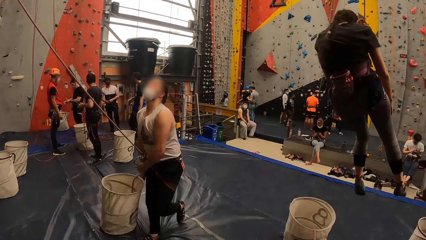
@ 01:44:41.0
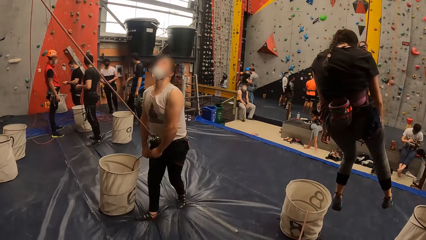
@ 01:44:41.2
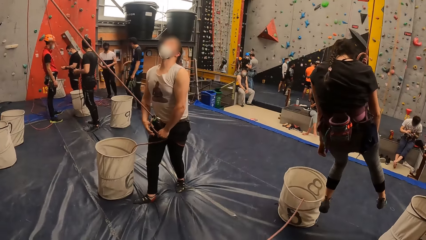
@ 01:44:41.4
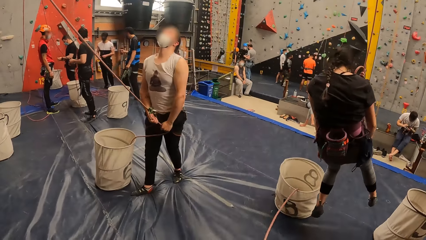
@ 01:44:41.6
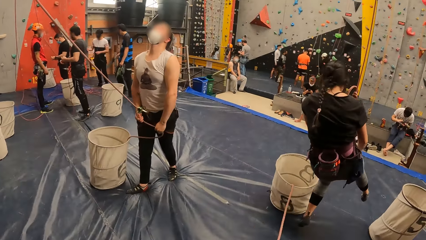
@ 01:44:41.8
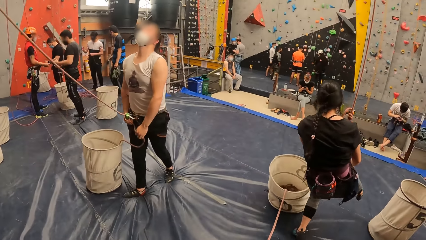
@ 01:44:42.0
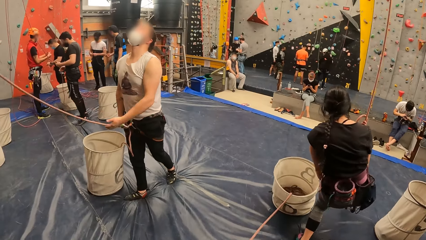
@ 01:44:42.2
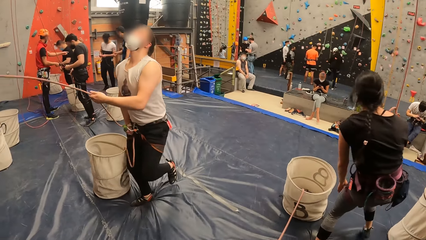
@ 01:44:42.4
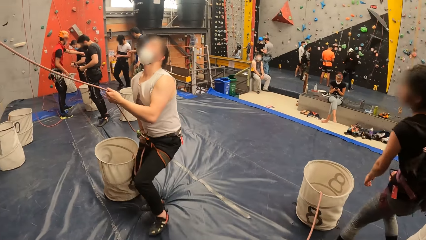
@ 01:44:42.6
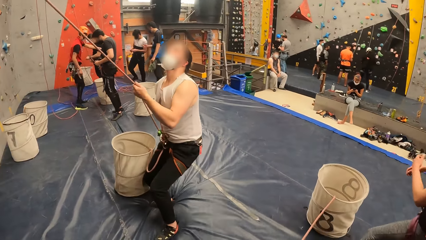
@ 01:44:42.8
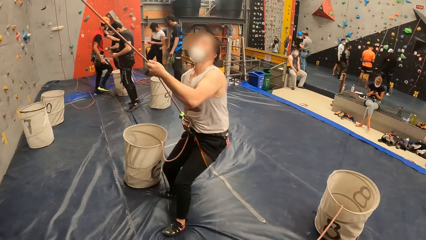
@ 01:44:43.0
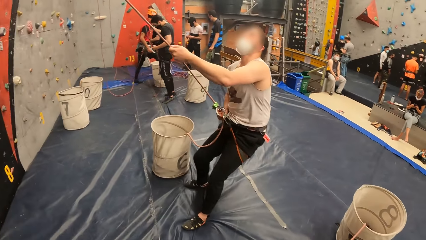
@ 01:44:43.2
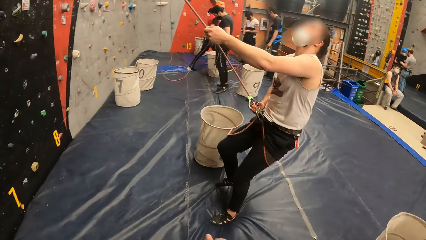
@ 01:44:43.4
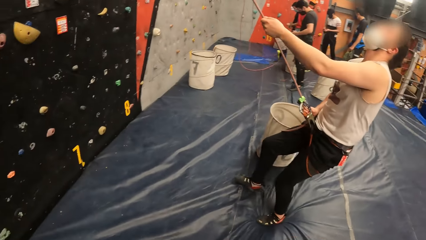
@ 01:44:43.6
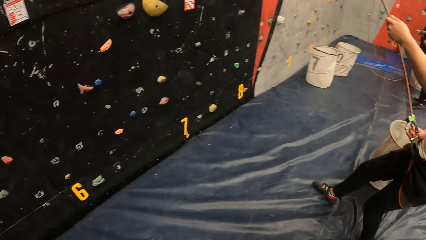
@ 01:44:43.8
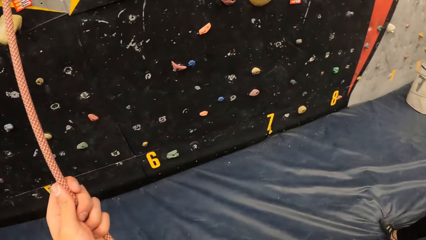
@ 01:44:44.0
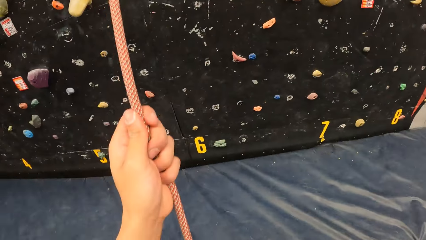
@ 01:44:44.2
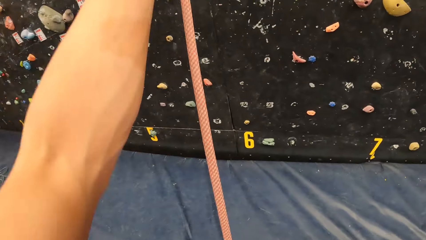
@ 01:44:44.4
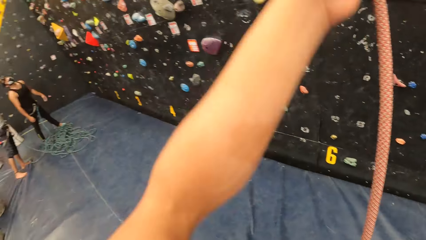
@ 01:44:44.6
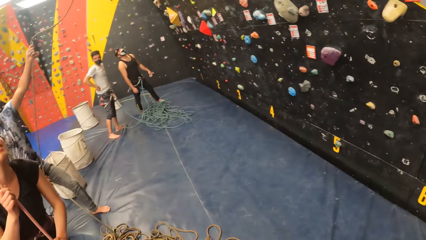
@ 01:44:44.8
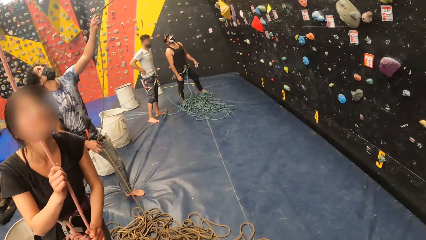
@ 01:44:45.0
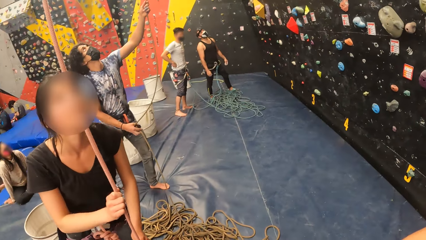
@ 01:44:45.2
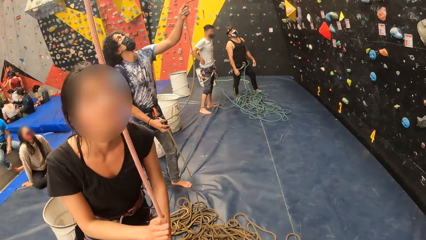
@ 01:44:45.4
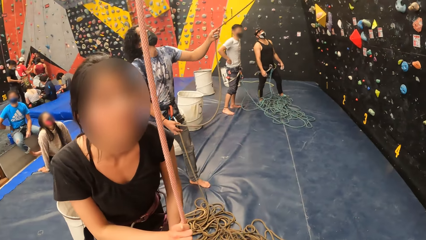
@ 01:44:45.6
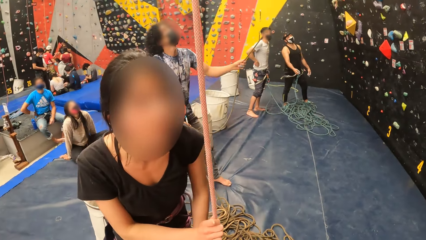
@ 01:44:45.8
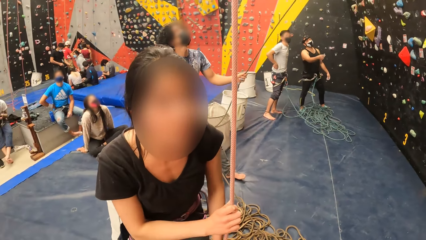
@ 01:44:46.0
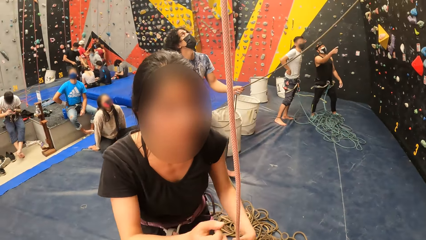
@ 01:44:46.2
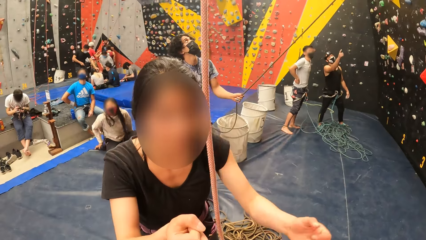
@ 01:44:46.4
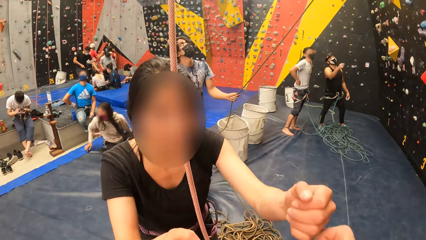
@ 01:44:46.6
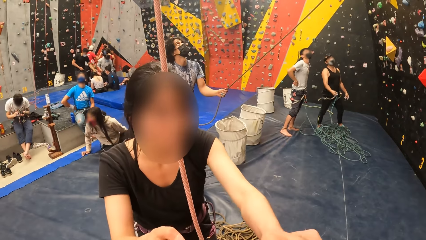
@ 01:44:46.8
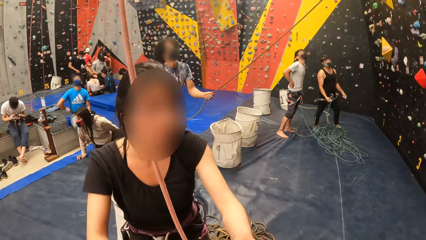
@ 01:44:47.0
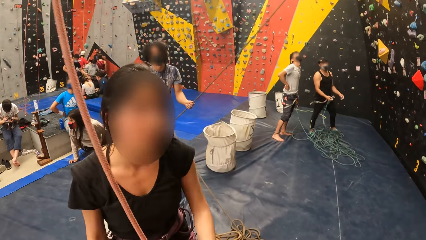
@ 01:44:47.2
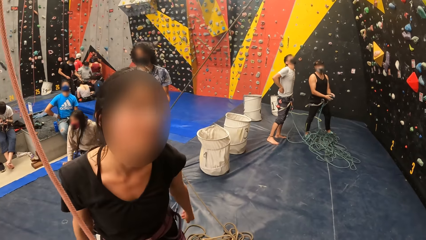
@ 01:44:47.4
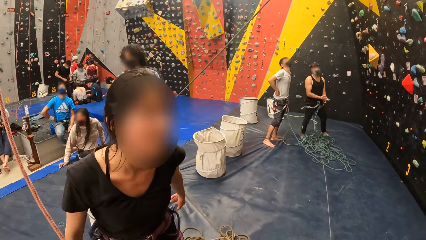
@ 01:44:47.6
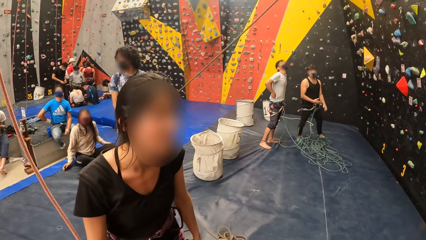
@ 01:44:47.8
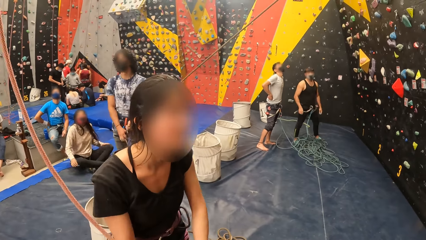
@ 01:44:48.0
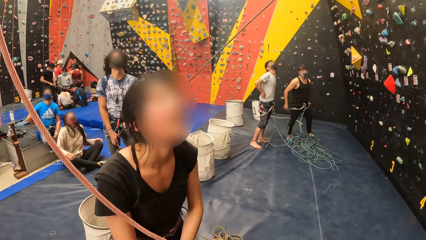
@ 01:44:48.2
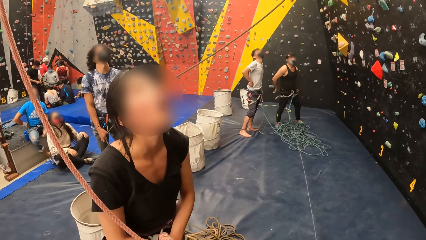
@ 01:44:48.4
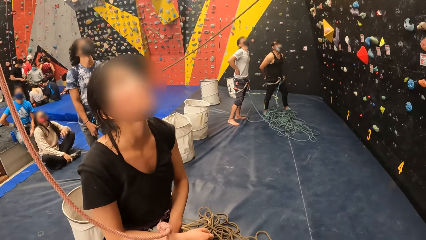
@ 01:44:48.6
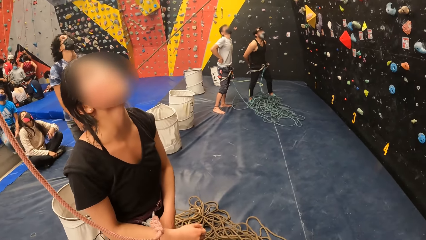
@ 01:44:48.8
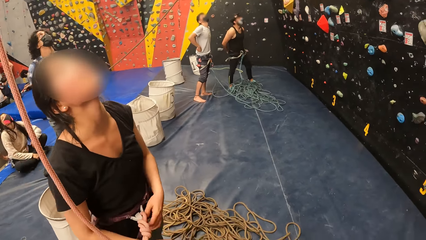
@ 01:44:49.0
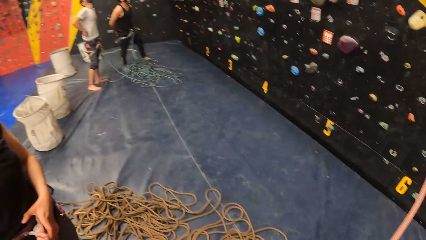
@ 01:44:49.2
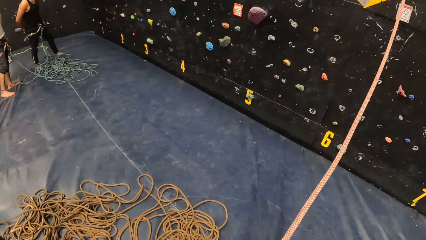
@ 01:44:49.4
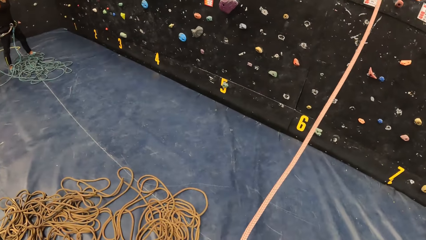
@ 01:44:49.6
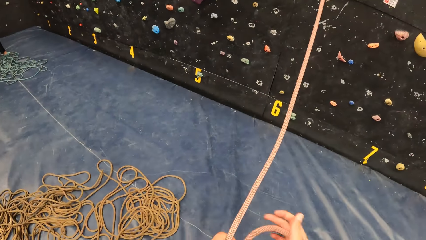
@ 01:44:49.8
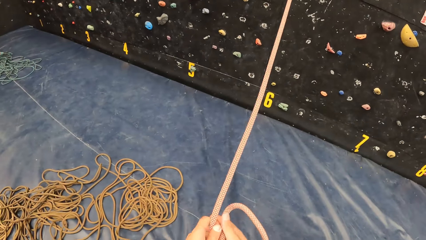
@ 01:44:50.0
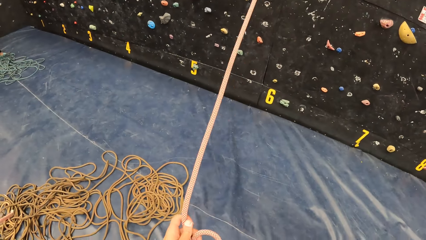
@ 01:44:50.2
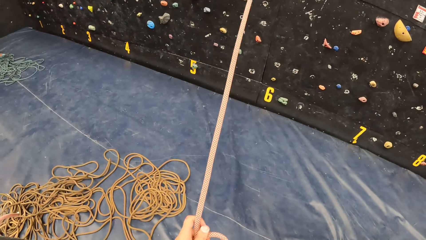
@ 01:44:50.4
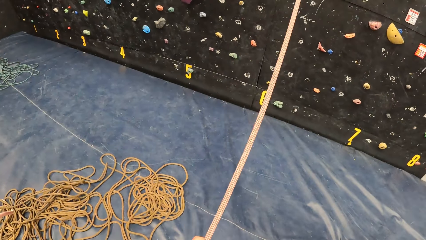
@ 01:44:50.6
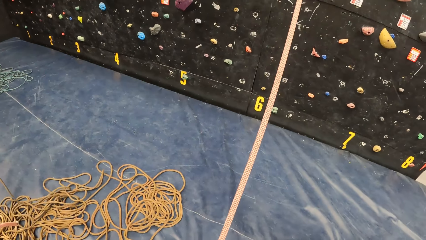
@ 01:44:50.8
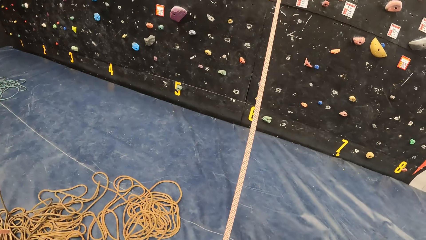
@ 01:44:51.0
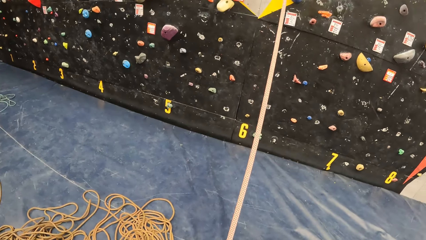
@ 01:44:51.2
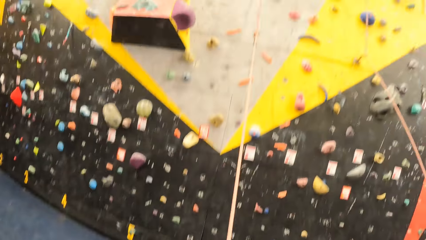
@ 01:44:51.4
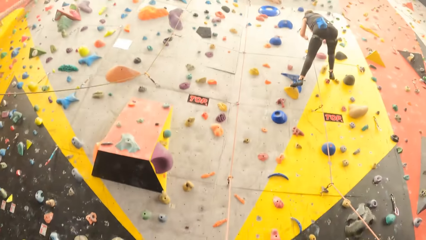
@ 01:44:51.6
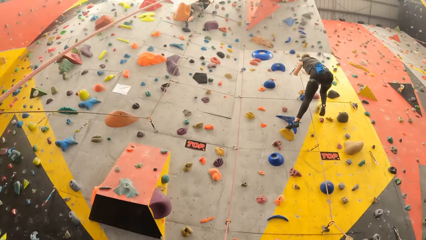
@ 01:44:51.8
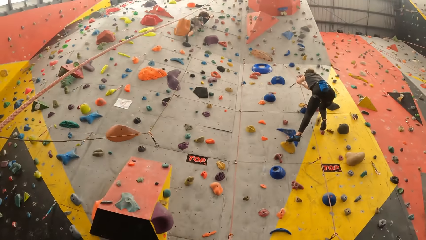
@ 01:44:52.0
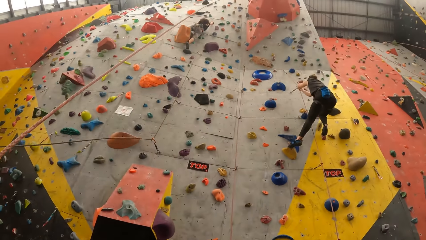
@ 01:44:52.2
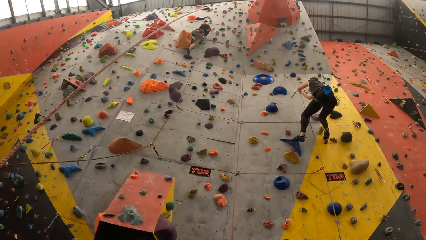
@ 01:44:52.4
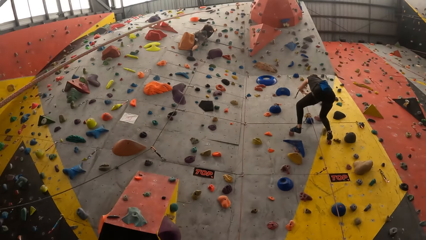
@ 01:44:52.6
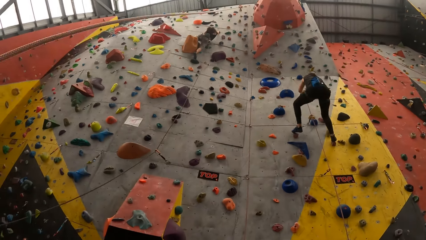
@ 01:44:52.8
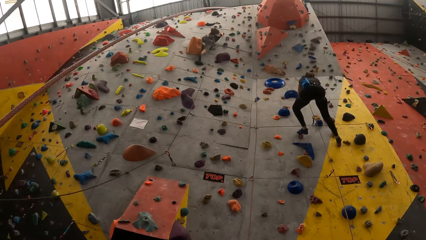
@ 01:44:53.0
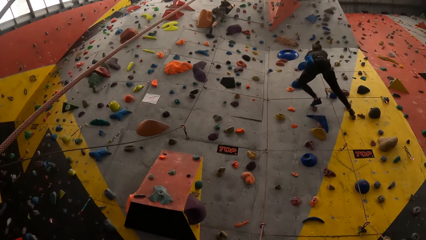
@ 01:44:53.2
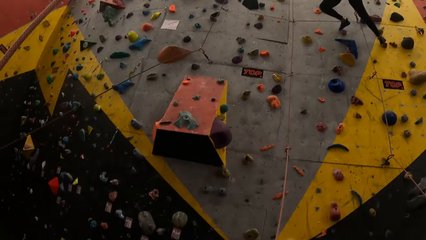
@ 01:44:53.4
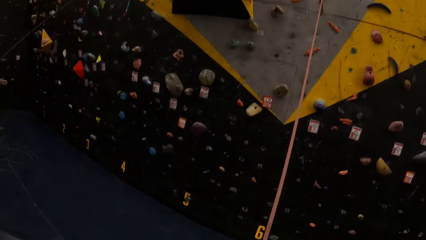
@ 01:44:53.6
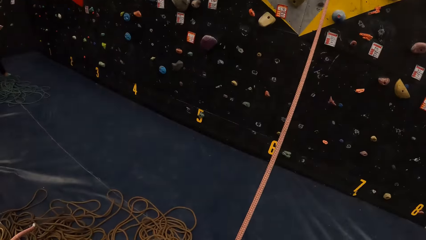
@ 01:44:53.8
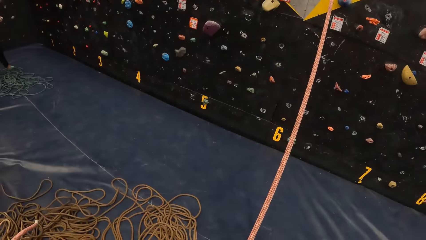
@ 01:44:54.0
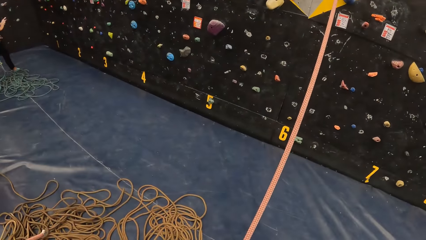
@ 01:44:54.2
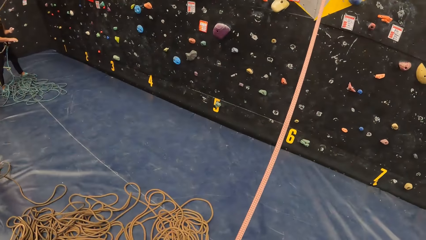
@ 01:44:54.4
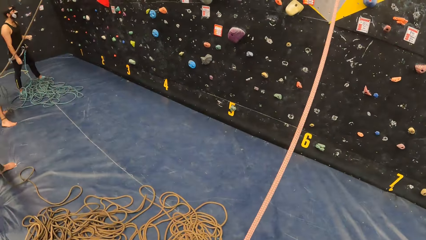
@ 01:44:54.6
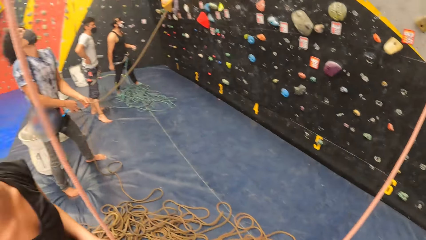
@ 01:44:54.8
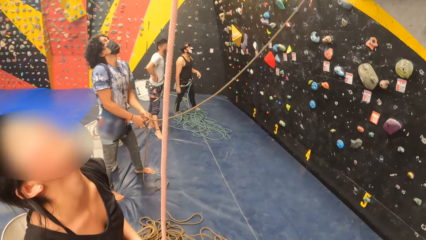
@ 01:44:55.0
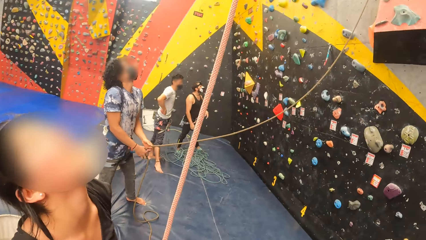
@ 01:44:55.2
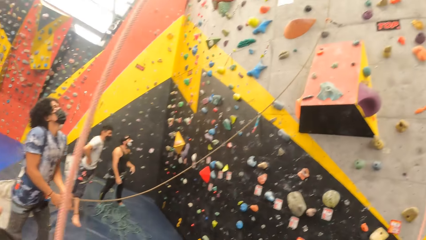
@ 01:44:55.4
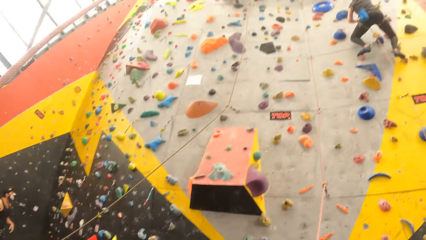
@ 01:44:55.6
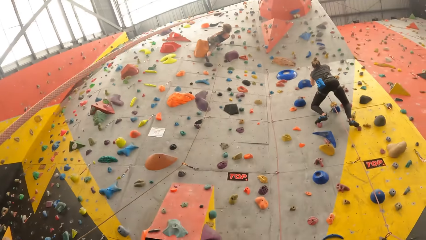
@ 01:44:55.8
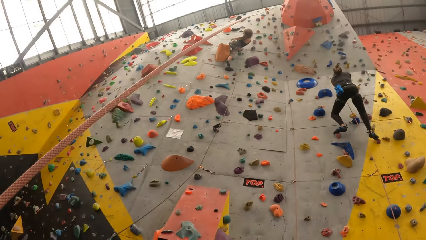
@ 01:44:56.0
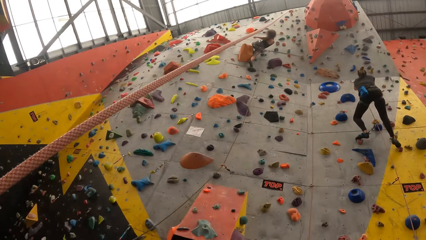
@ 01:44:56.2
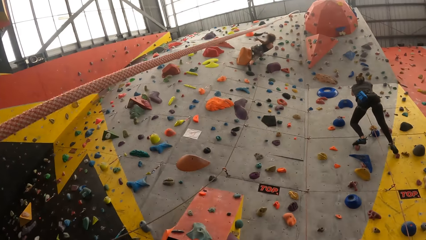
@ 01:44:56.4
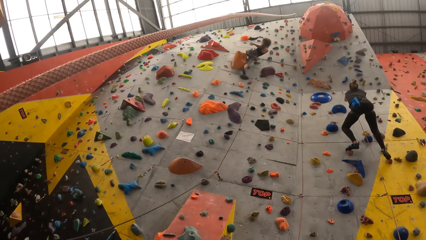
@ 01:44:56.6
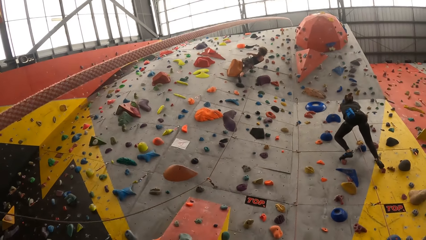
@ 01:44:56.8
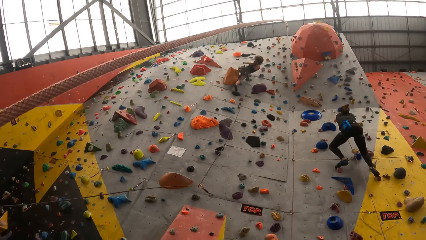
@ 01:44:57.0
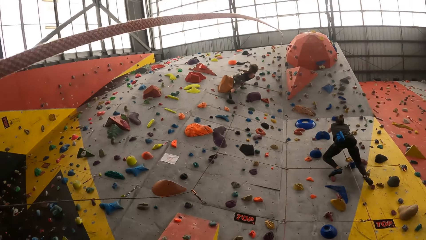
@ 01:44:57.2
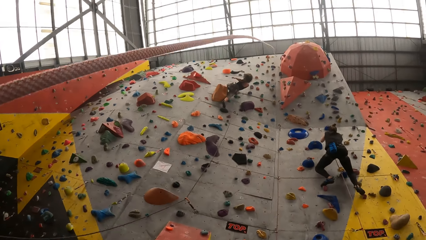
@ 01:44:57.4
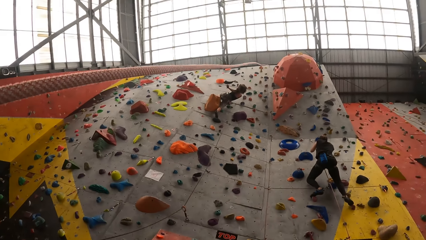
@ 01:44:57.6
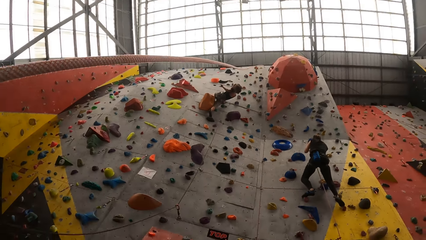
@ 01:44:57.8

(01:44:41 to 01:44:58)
The camera wearer holds the rope with his hands. He pulls the bouldering rope. He talks to a person. The person looks at the bouldering wall. The camera wearer holds the rope with his hands. He looks up on the climbing wall. The person looks at the bouldering wall.
